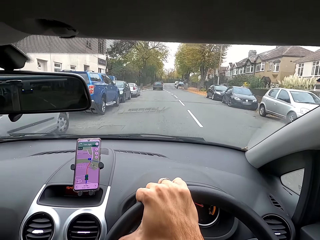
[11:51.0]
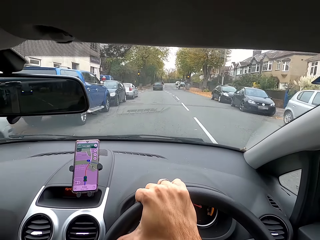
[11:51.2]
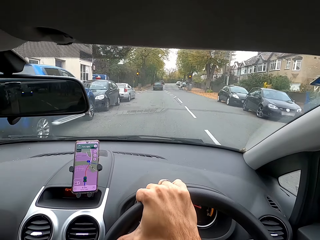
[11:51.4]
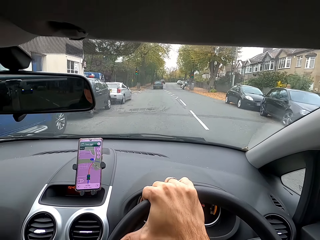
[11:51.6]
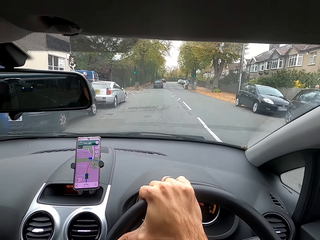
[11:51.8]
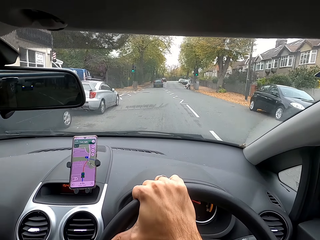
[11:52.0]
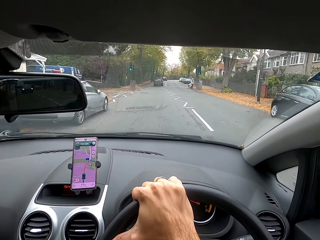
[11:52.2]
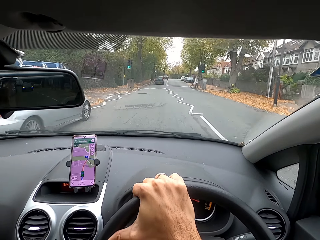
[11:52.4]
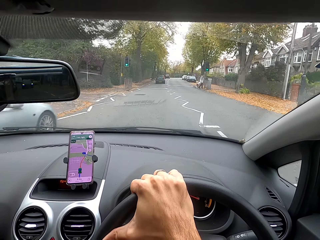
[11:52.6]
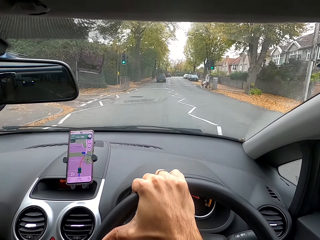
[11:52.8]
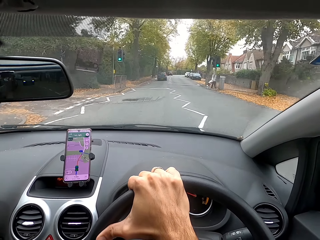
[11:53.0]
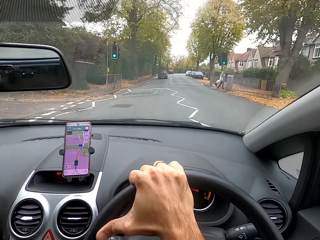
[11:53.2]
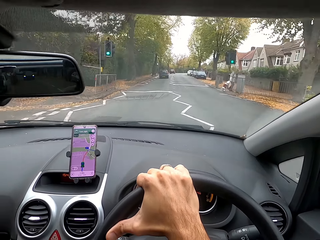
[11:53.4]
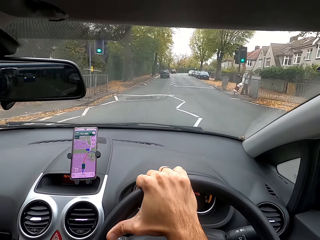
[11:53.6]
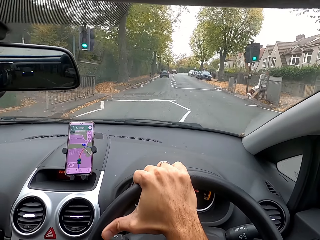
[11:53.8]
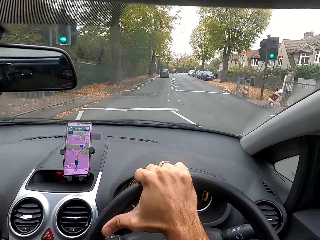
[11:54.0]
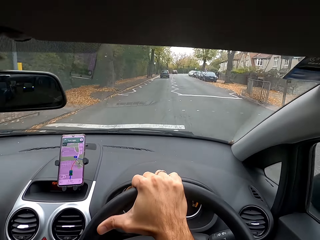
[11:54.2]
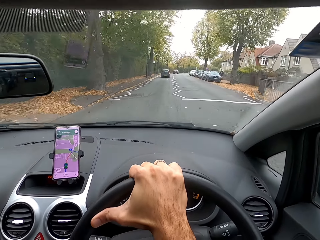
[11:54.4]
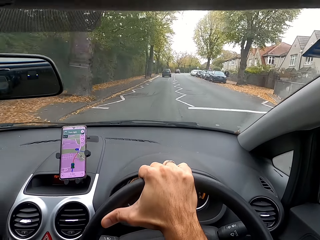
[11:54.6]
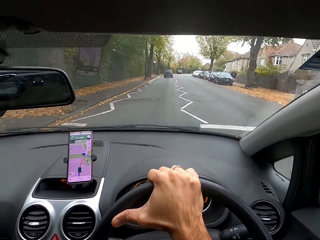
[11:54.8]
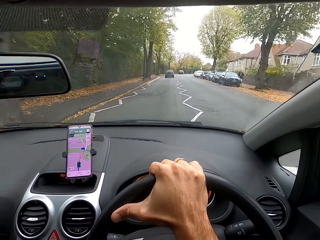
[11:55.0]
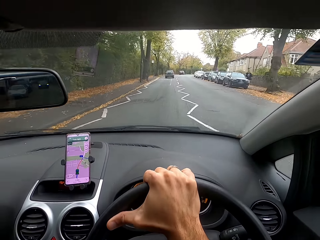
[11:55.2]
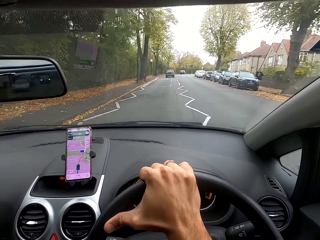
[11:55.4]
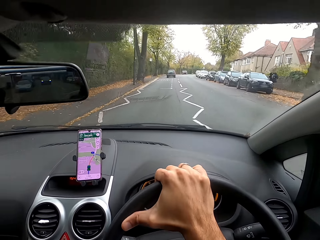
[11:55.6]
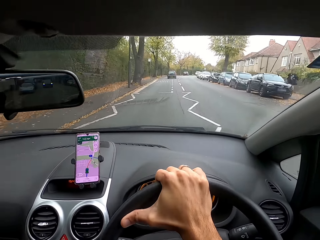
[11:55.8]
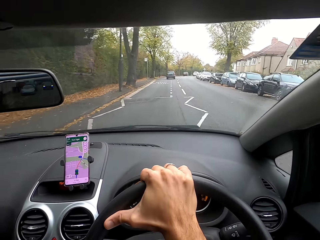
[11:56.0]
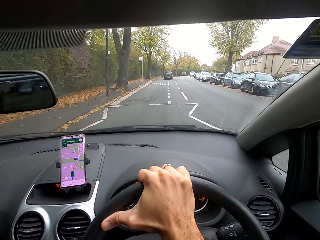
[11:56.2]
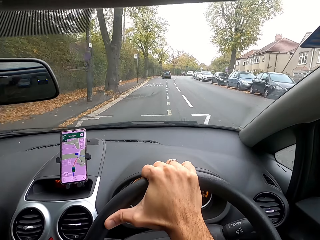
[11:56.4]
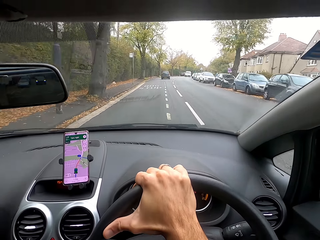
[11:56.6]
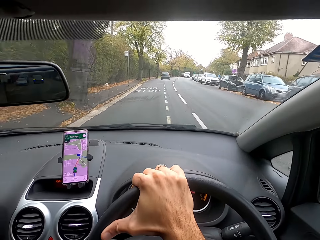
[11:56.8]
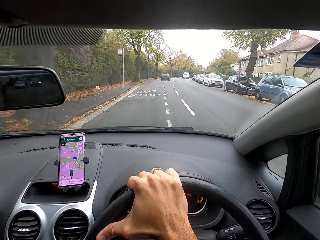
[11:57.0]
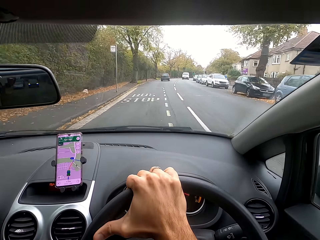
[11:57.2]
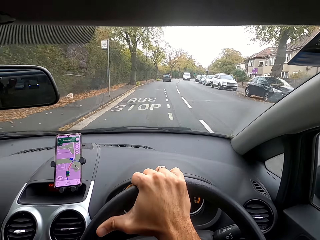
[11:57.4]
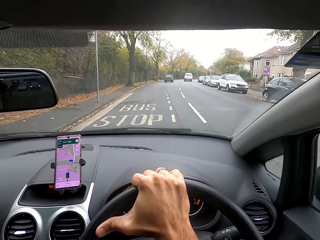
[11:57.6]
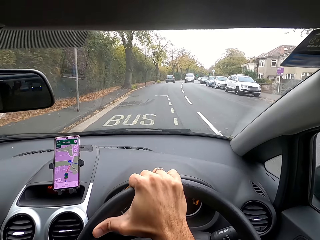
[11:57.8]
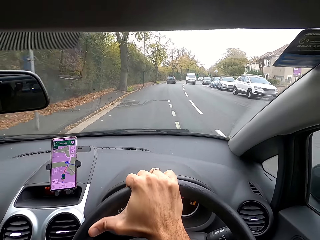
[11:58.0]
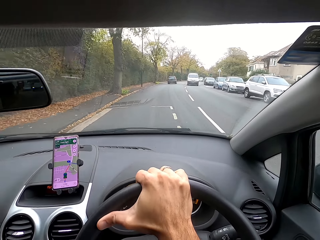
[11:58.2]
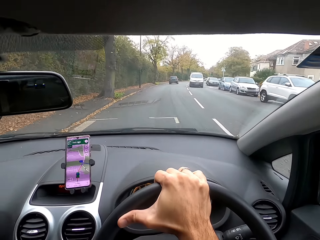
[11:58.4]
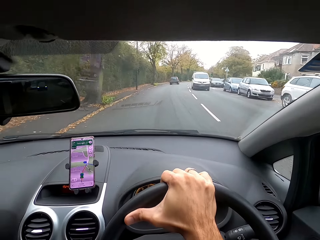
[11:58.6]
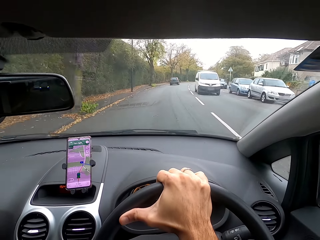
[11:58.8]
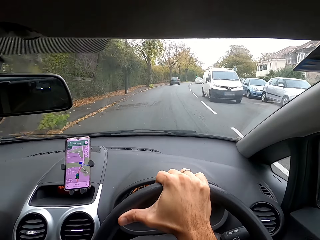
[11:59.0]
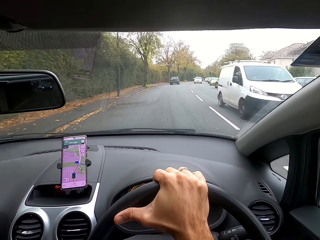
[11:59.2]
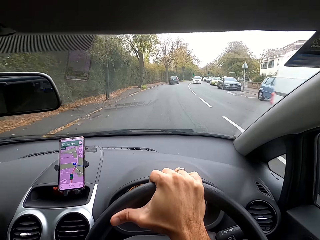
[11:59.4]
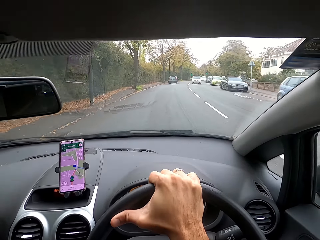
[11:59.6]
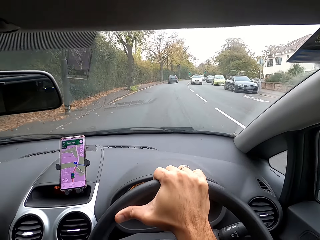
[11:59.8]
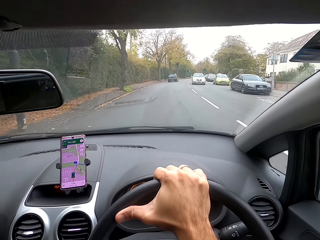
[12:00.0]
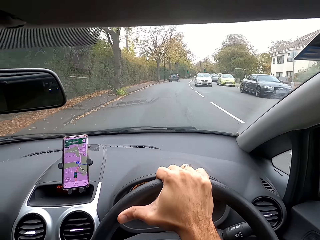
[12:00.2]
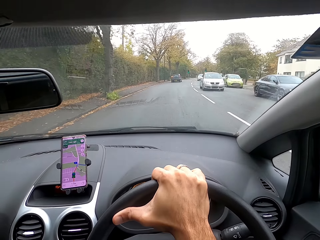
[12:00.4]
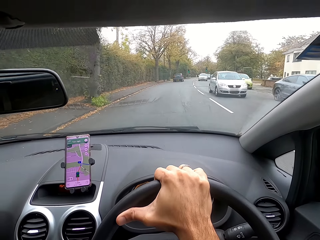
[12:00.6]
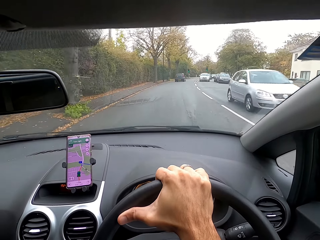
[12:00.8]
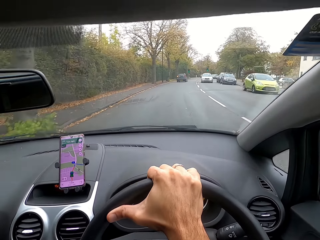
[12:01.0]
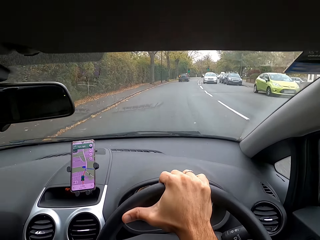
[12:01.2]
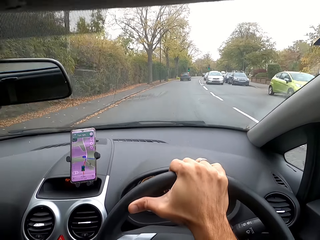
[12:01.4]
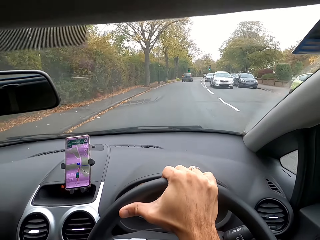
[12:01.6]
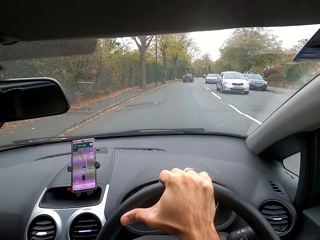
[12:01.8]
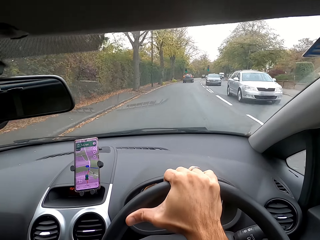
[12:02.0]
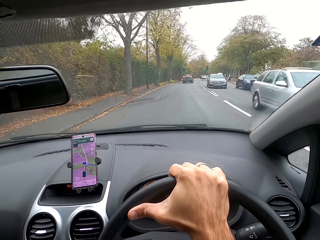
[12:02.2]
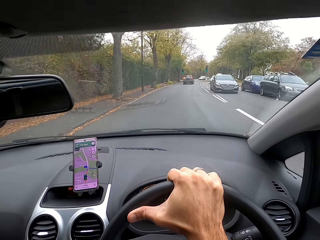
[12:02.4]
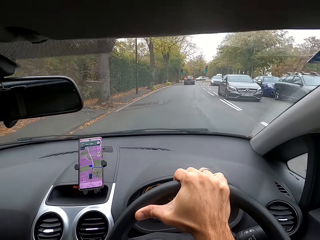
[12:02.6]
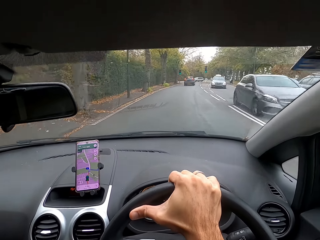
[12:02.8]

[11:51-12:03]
The camera wearer drives a car on the road.

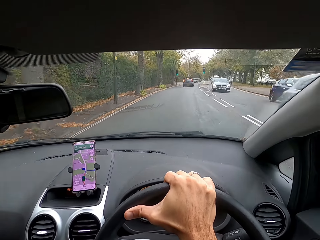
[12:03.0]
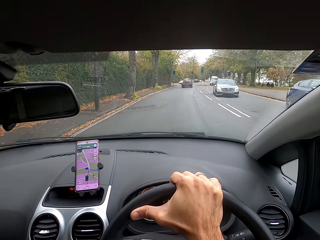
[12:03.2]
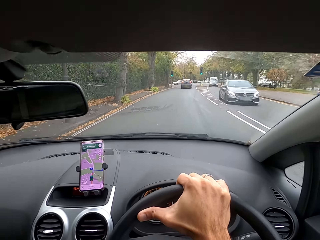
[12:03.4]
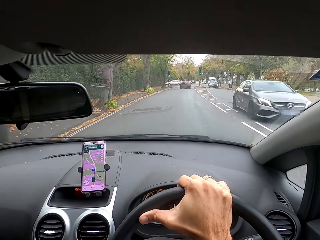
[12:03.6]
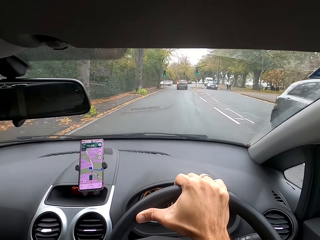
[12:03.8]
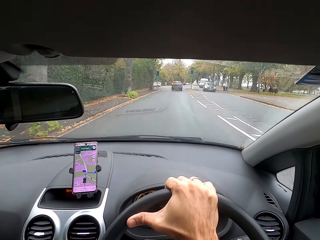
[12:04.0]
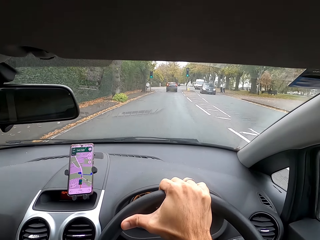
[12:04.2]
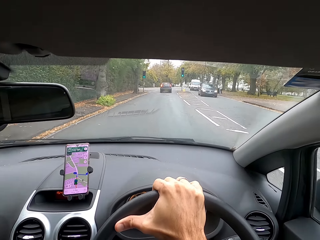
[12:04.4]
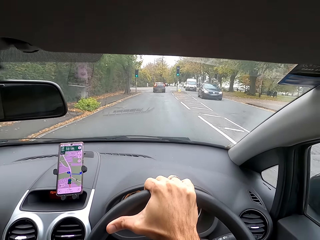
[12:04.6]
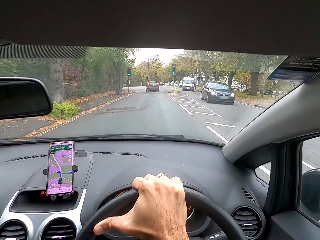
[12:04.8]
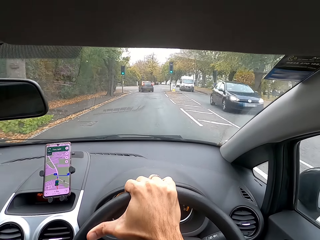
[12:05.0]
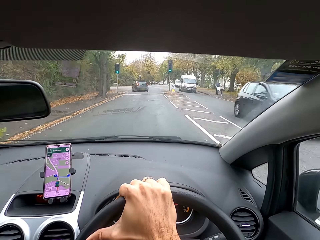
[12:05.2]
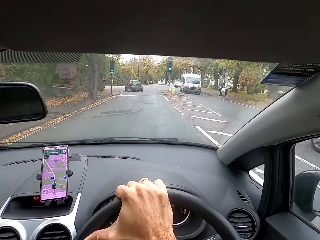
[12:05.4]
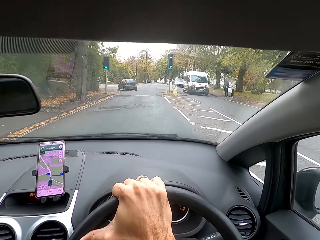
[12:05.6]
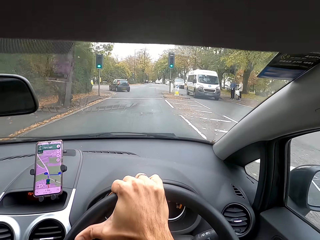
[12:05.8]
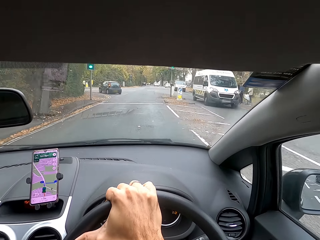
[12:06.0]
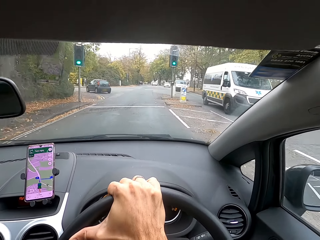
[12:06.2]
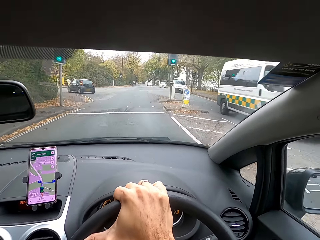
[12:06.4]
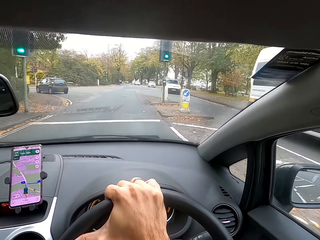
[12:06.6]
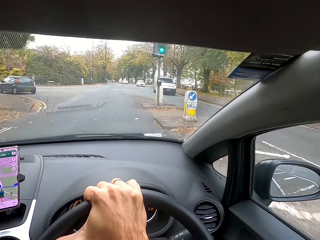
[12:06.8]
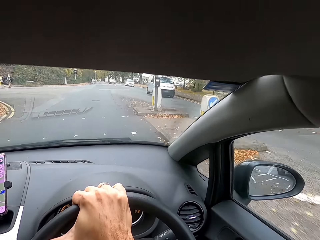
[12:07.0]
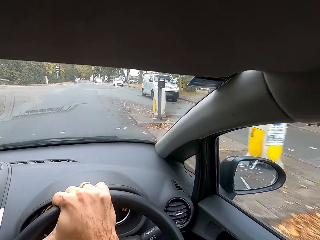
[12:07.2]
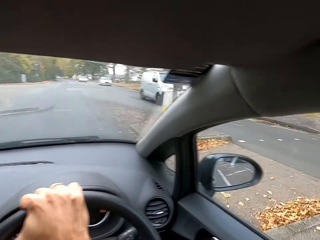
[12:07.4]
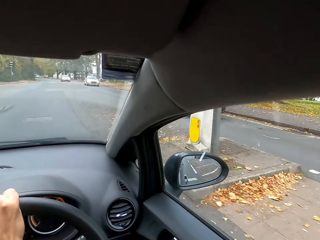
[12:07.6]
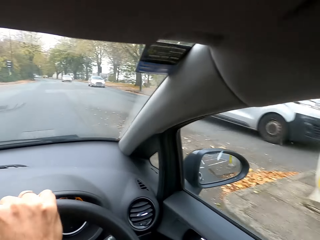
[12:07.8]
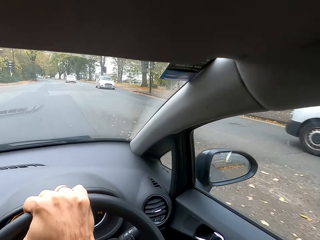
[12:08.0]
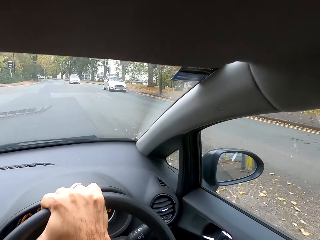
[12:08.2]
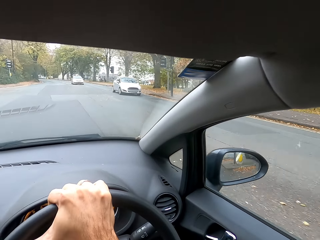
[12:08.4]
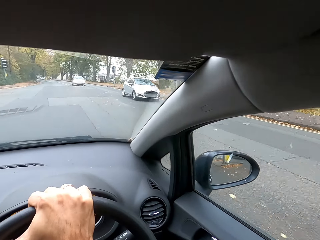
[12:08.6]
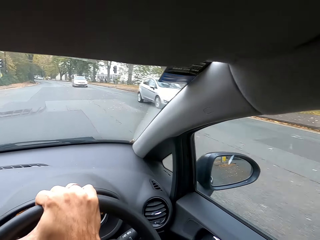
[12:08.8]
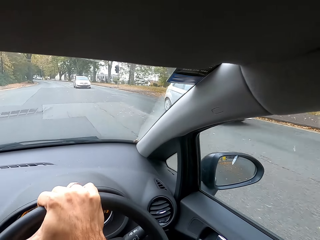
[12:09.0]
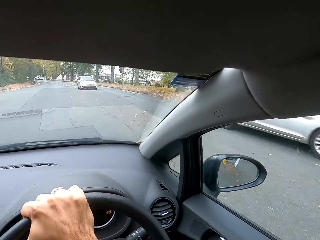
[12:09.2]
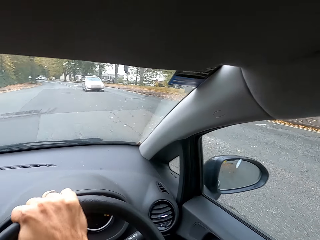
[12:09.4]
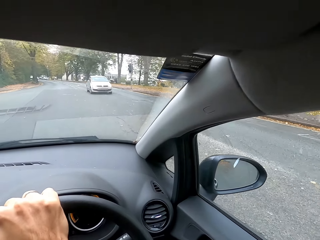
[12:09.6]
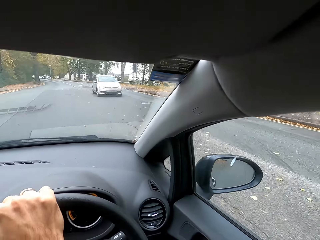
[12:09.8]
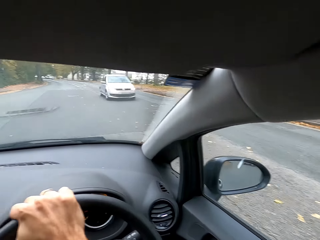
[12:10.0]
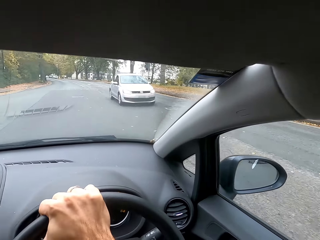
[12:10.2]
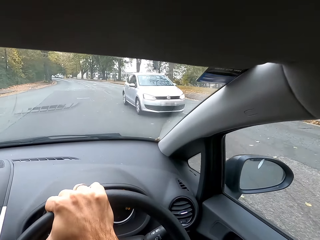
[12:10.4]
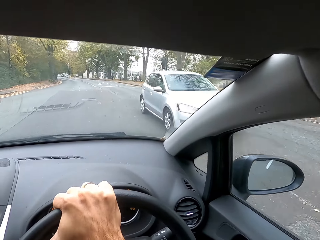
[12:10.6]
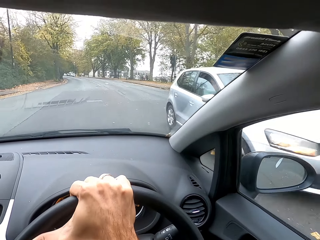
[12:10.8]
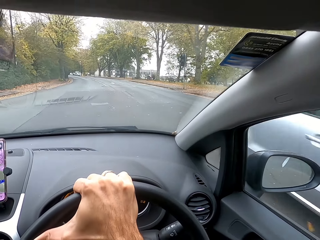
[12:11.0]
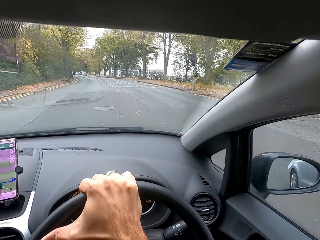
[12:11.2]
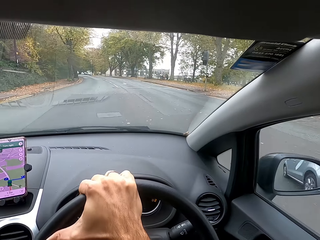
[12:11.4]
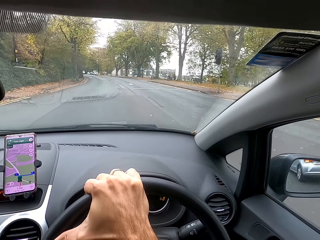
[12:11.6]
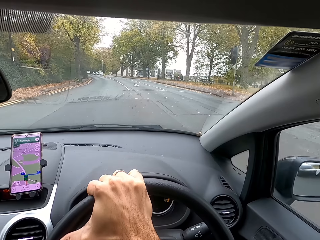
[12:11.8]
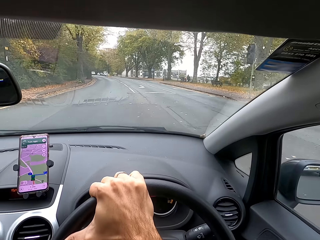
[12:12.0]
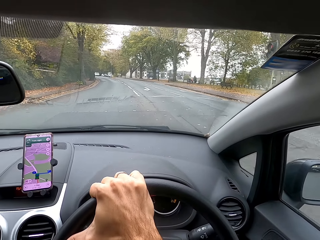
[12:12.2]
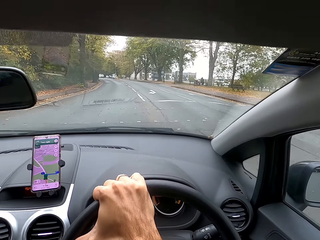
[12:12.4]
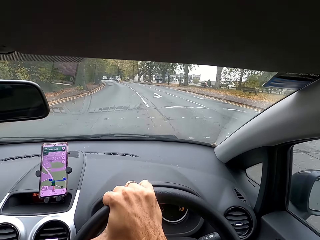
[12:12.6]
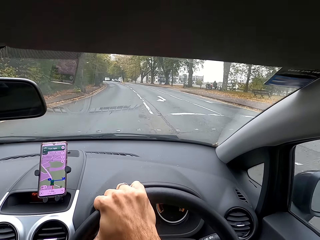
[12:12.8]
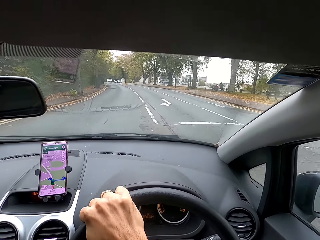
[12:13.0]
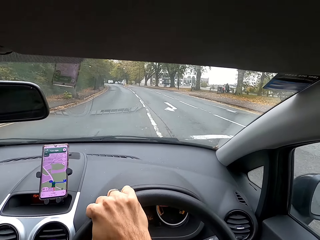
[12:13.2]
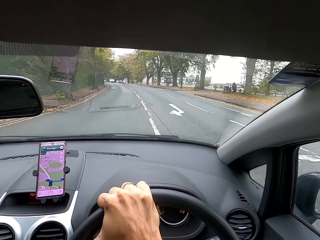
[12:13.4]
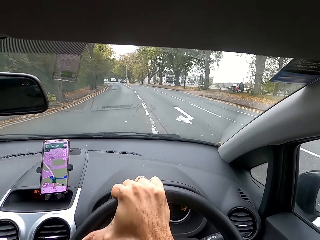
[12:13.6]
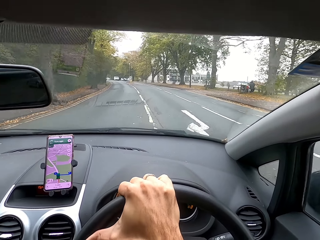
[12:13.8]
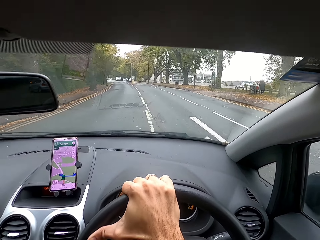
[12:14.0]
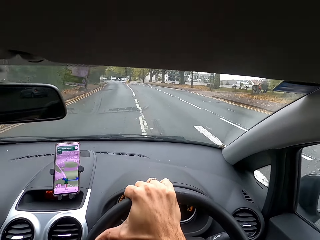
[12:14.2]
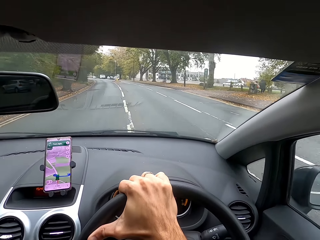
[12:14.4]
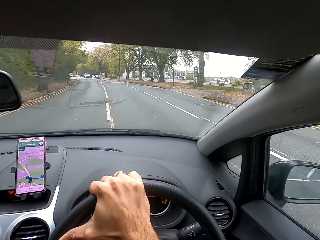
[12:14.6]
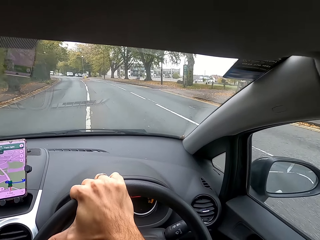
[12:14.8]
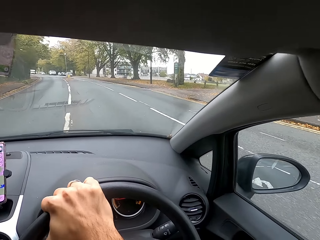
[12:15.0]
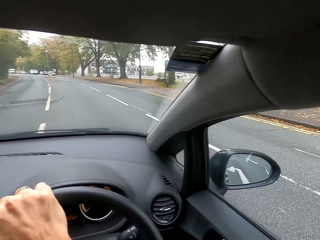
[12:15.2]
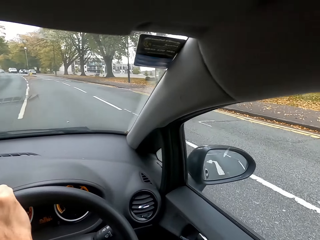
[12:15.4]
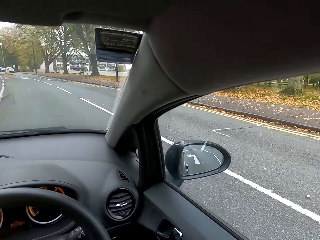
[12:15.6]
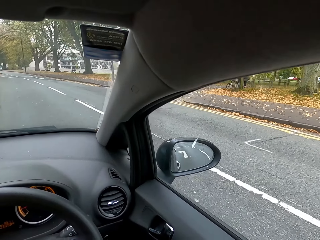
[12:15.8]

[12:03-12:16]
The camera wearer moves the steering wheel with his right hand.
